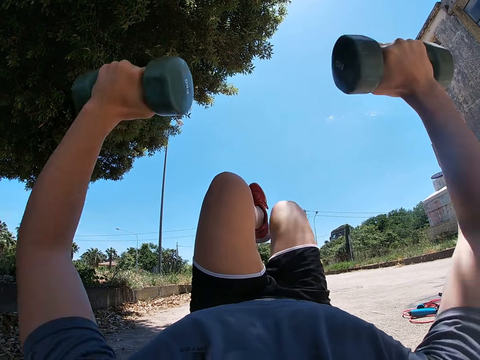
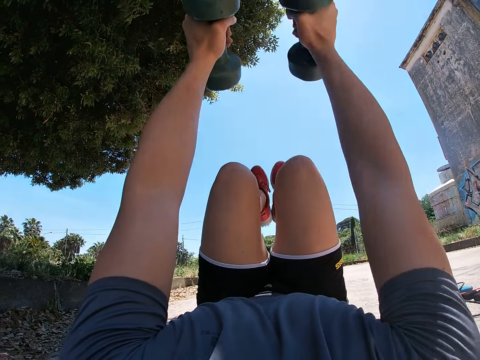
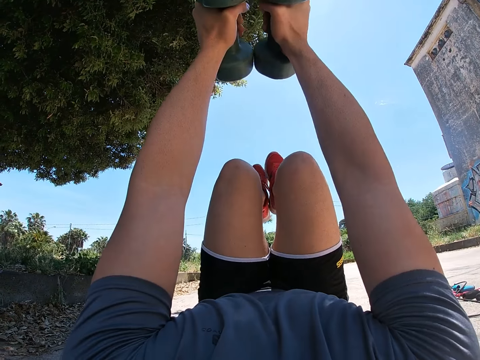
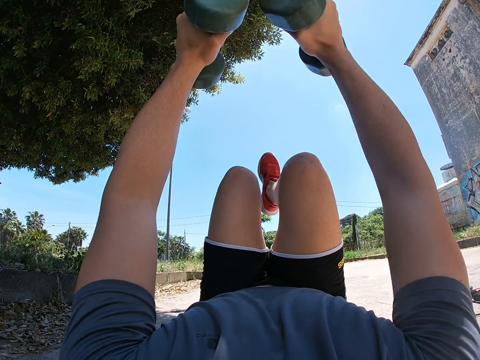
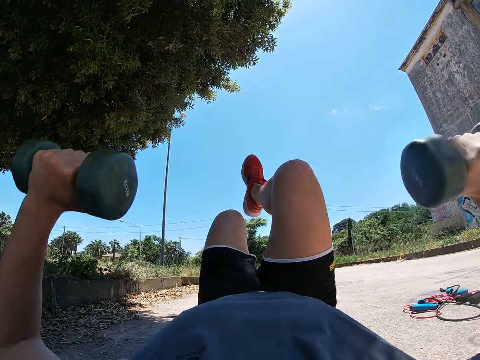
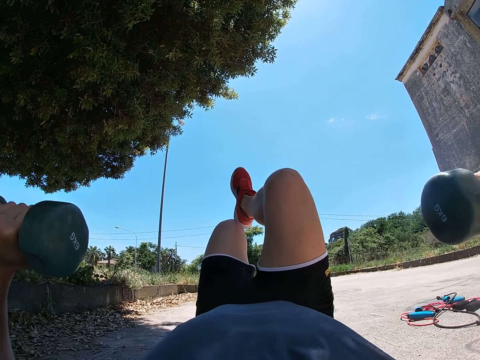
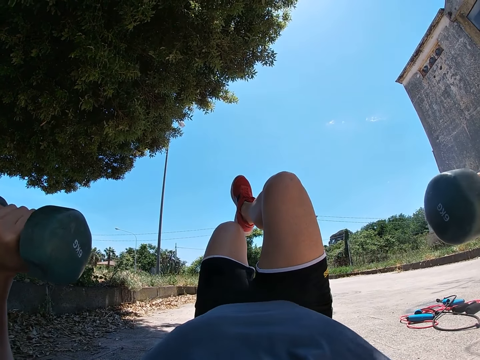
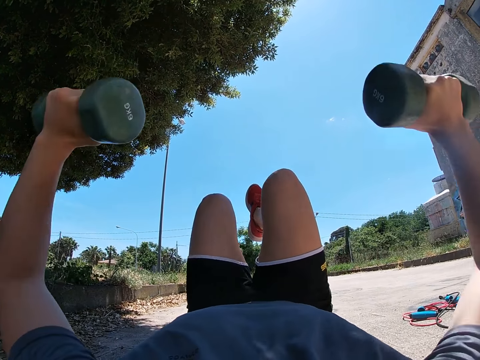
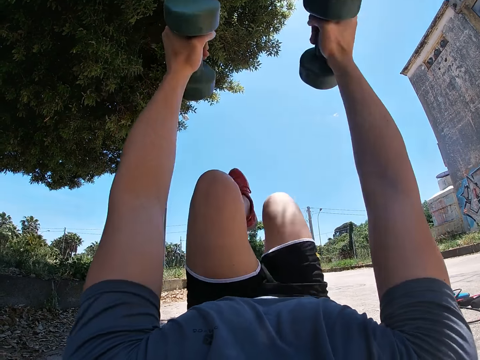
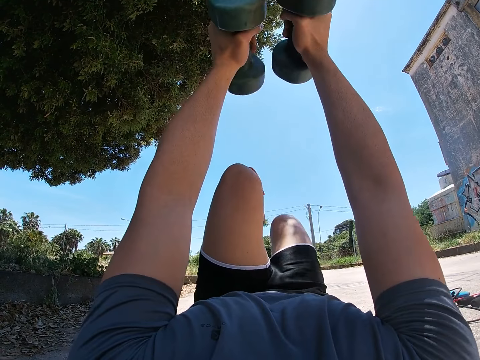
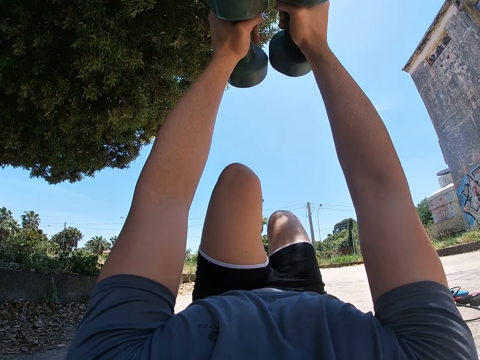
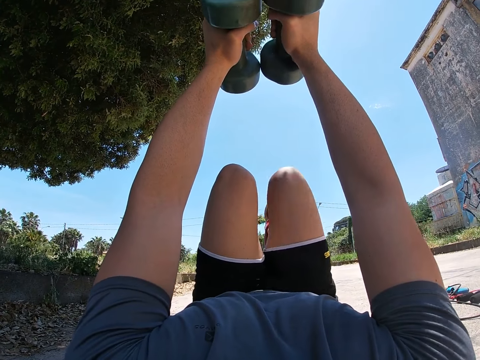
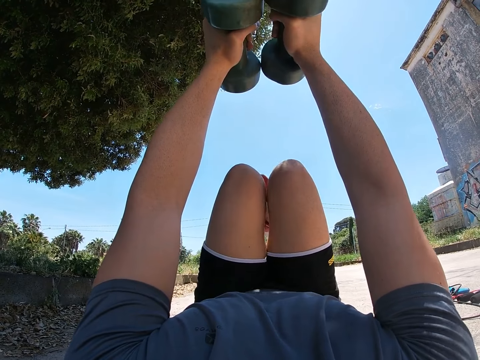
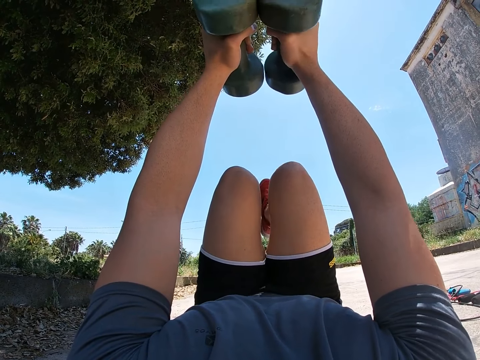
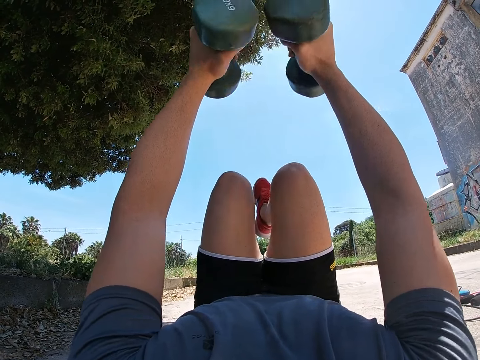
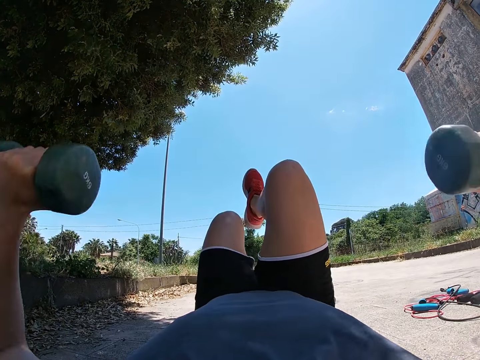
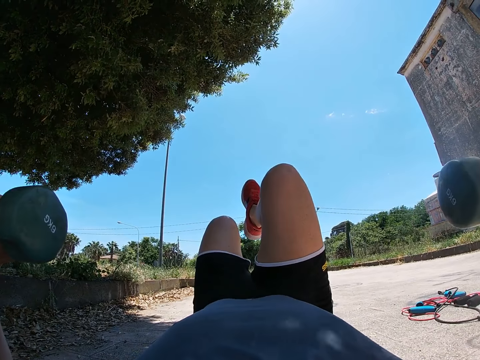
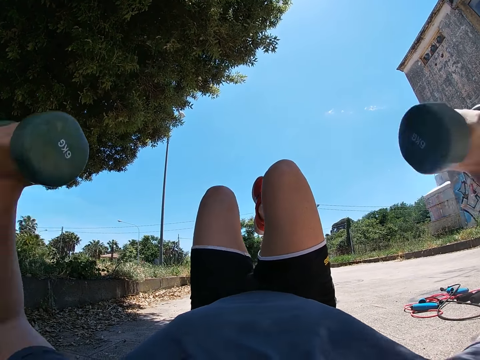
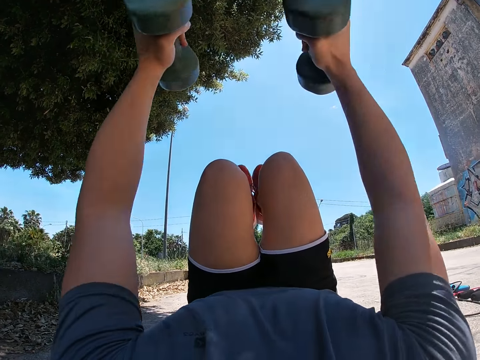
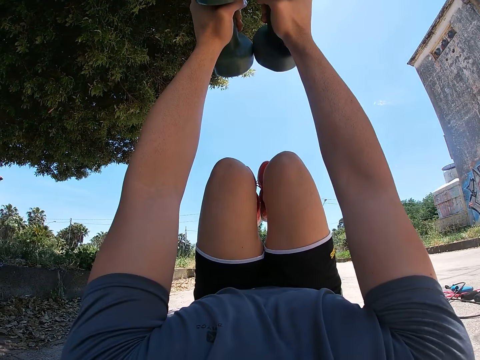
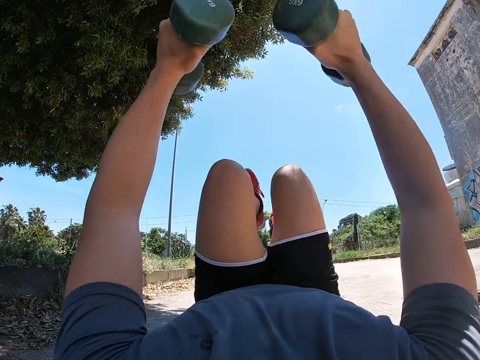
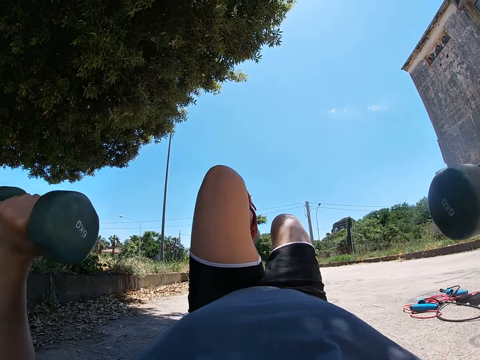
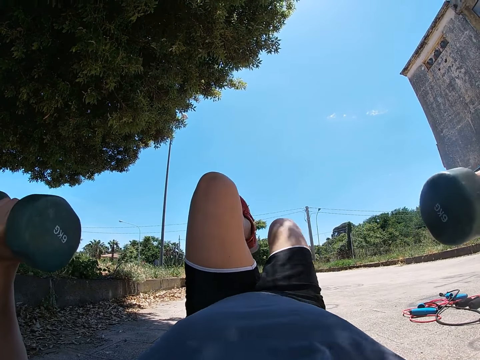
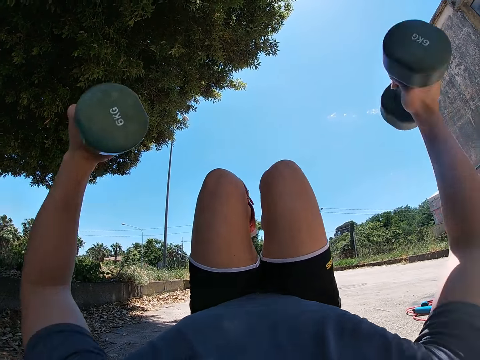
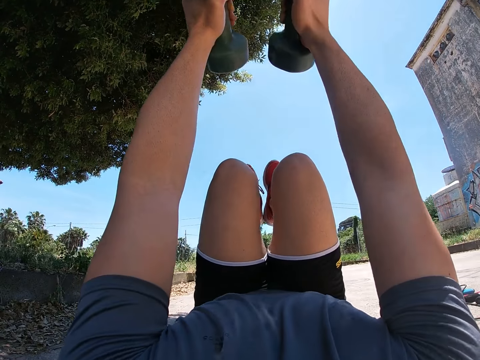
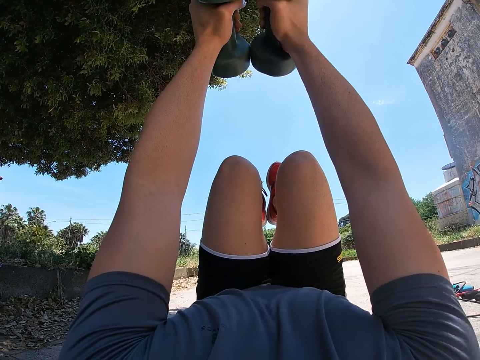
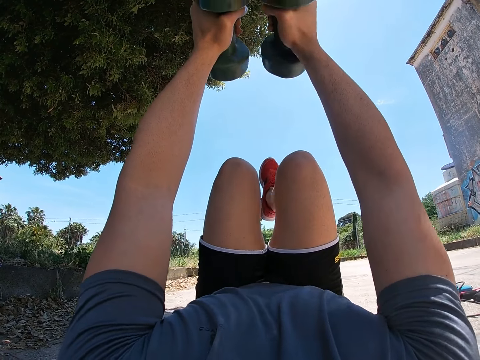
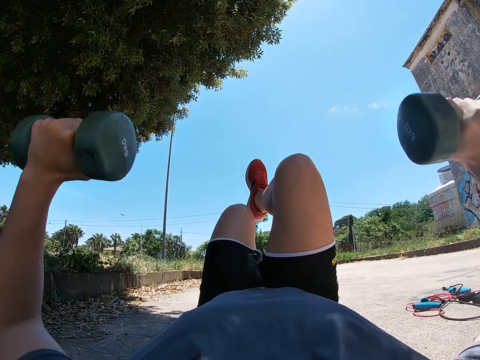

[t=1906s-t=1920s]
The camera wearer raises his right leg above the ground and stretches both hands upwards. He drops his left leg to the ground and moves both hands sideways. He raises his left leg above the ground and stretches both hands upwards. He drops his right leg to the ground. He raises his right leg above the ground. He drops his left leg to the ground and moves both hands sideways. He raises his left leg above the ground and stretches both hands upwards. He drops his right leg to the ground and moves both hands sideways. He raises his right leg above the ground and stretches both hands upwards.

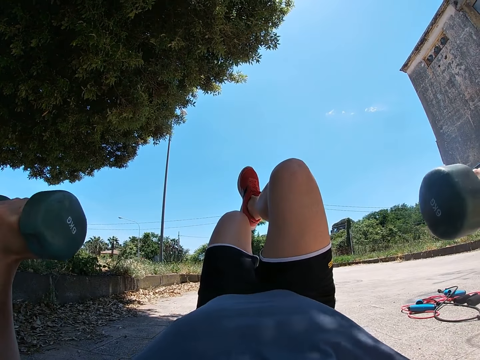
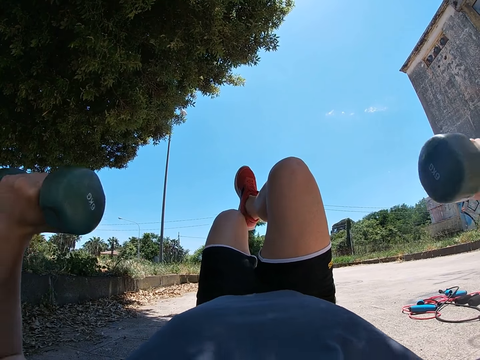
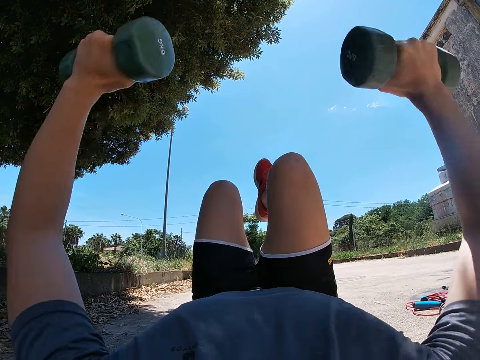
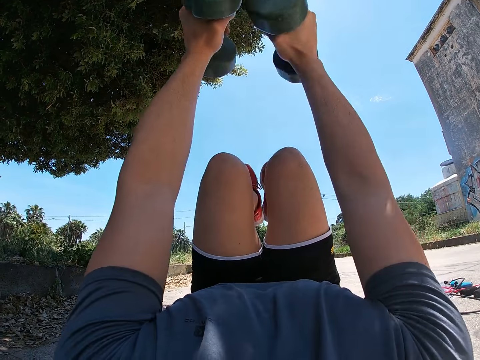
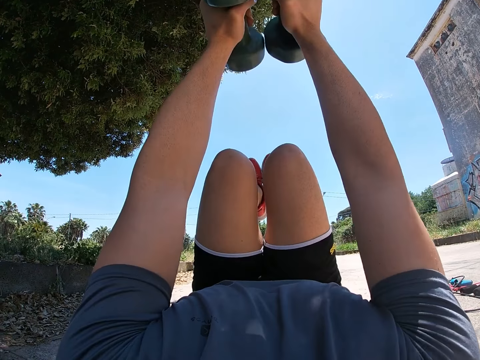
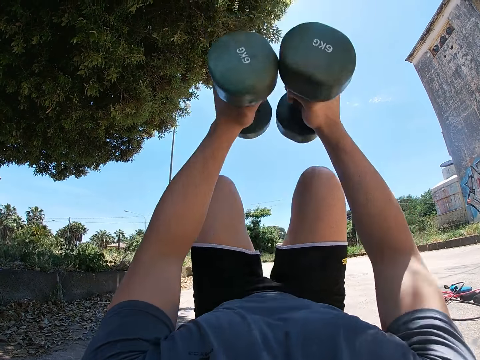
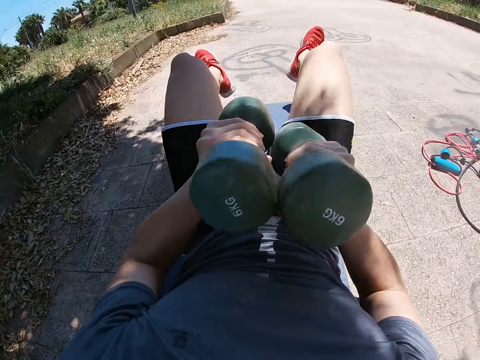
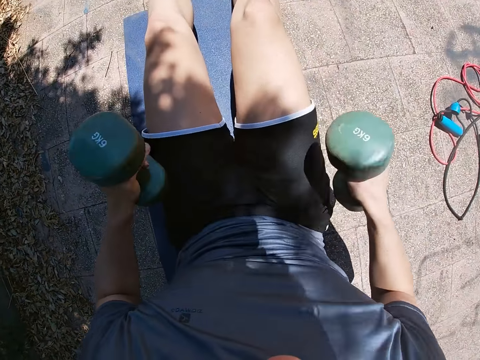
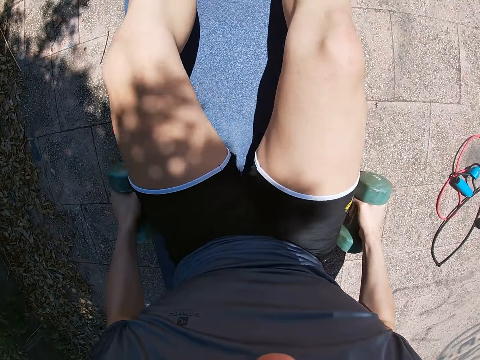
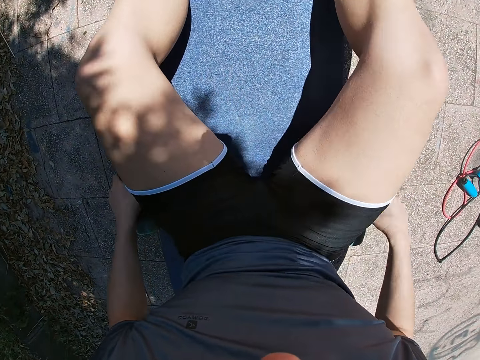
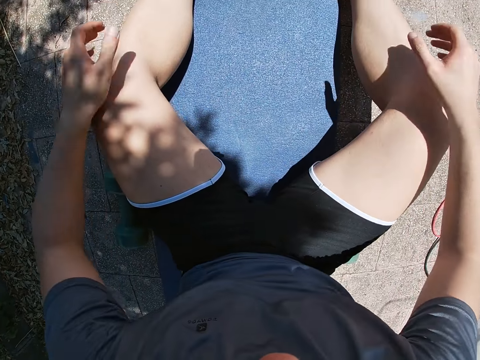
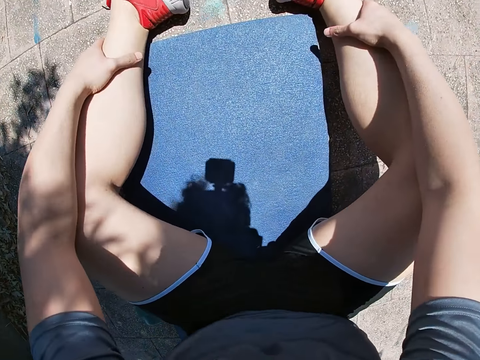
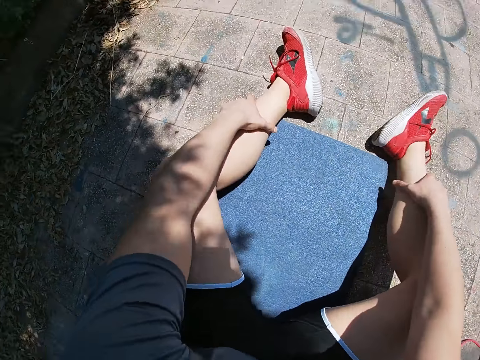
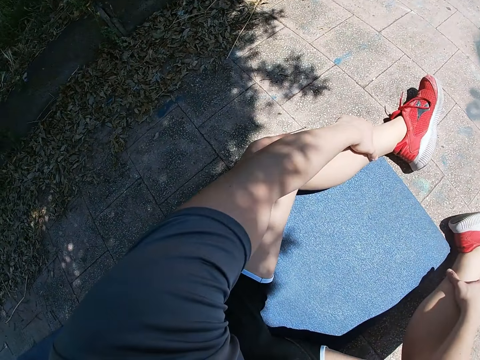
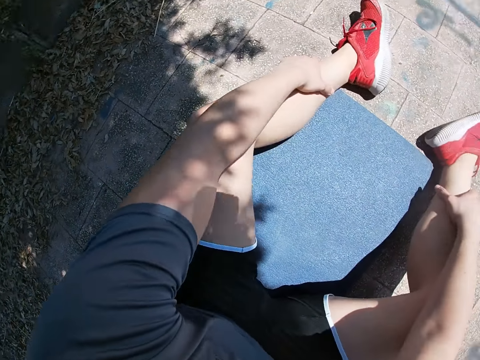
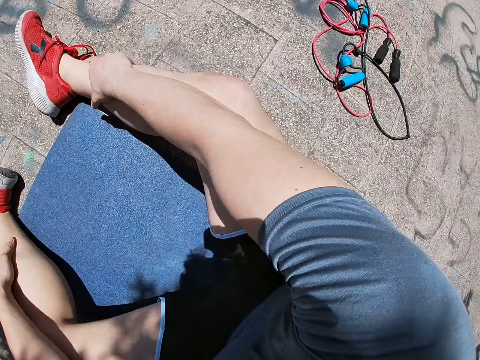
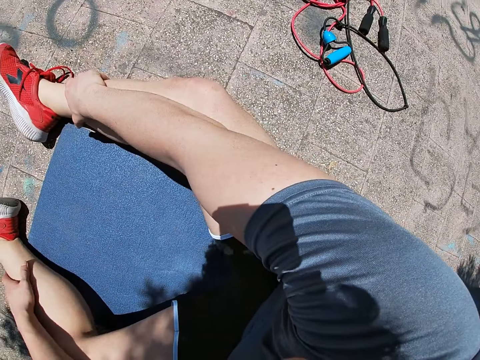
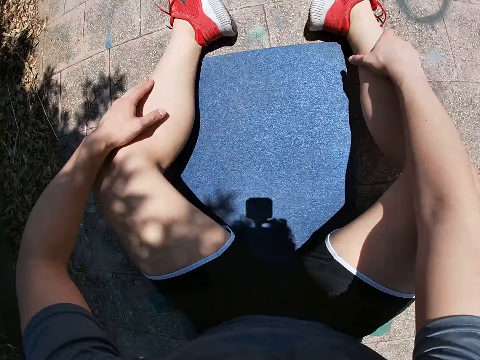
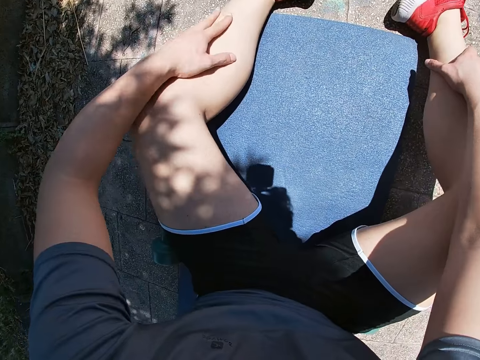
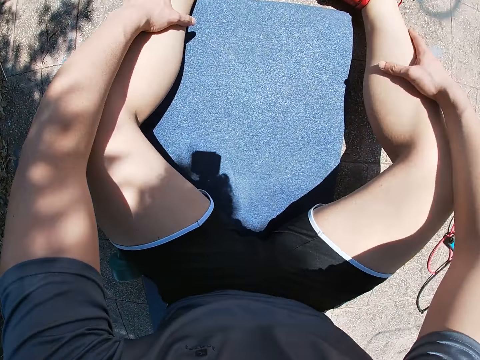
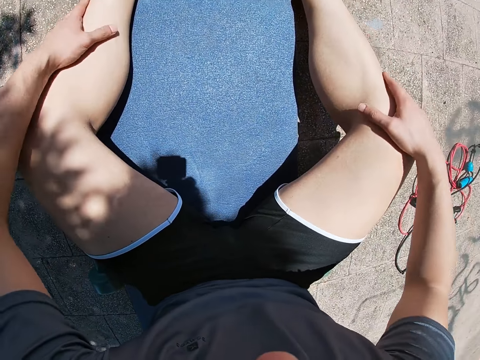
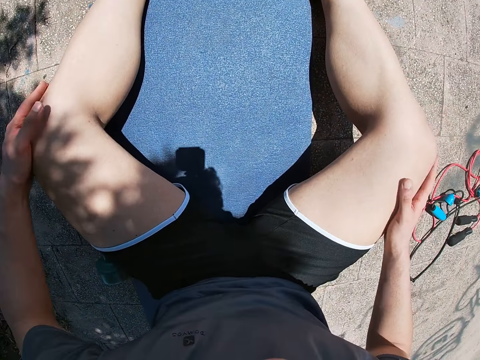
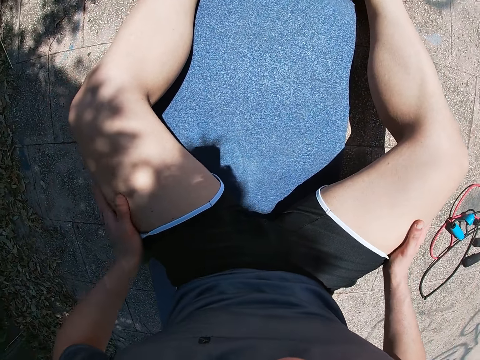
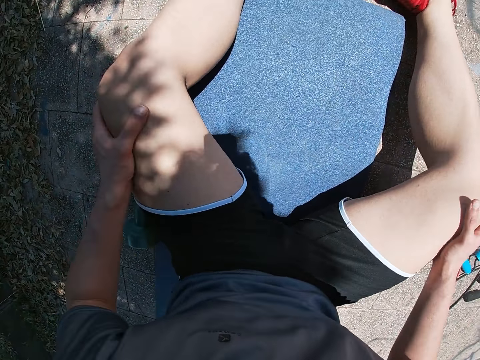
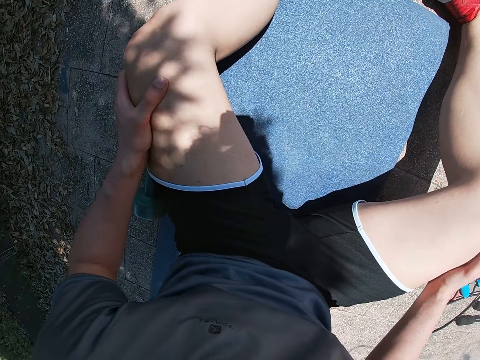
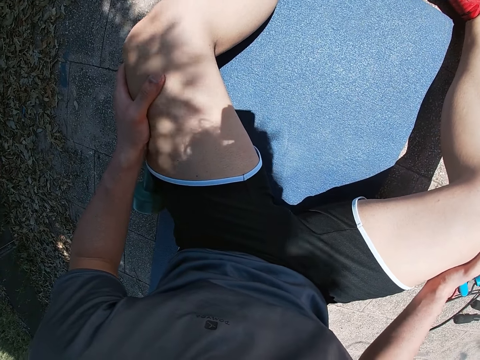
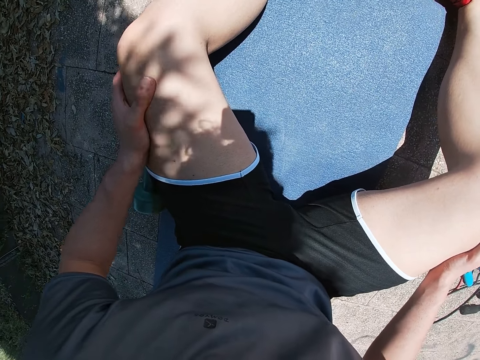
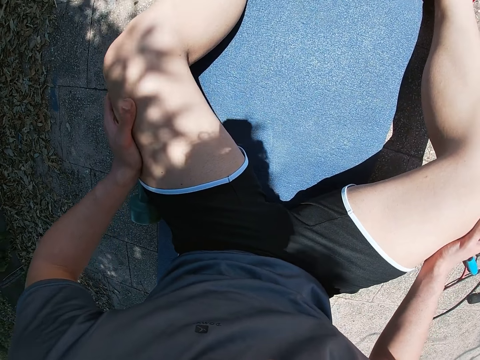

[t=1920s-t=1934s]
The camera wearer drops his left leg to the ground and moves both hands sideways. He raises his left leg above the ground and stretches both hands upwards. He lowers the dumbbells together with both legs. He drops the dumbbell in both hands to the ground and sits up. He holds both legs with both hands. He runs both hands over both legs. He moves the hands to the thighs.
